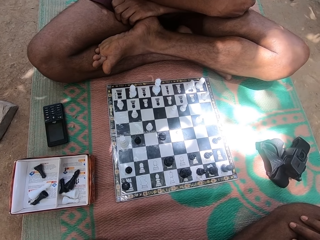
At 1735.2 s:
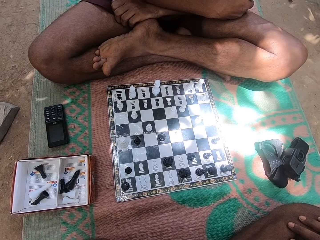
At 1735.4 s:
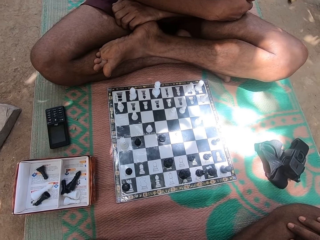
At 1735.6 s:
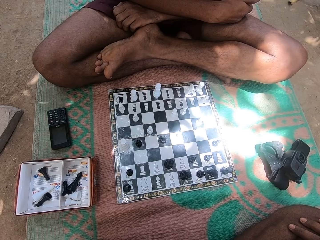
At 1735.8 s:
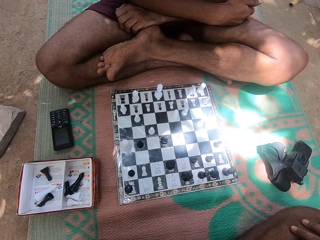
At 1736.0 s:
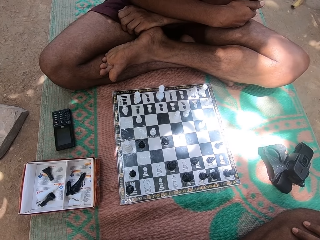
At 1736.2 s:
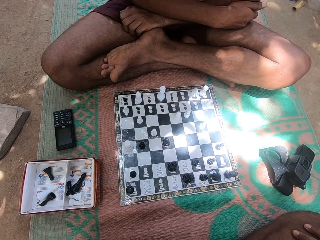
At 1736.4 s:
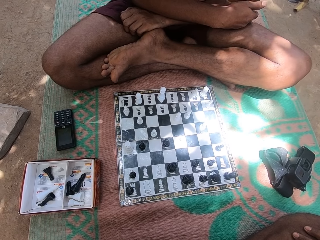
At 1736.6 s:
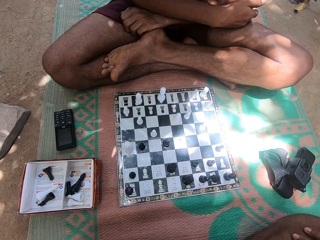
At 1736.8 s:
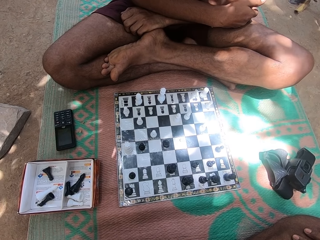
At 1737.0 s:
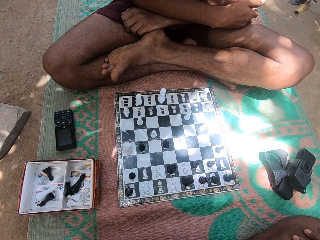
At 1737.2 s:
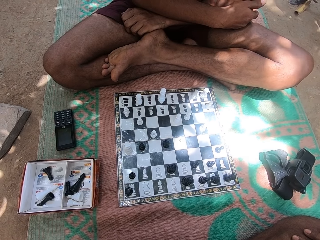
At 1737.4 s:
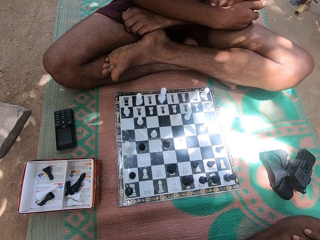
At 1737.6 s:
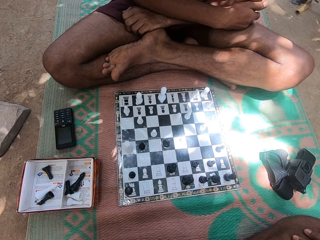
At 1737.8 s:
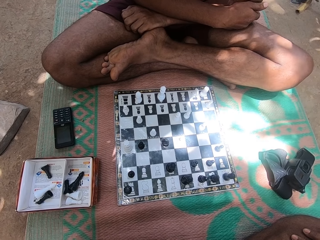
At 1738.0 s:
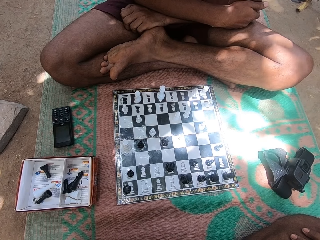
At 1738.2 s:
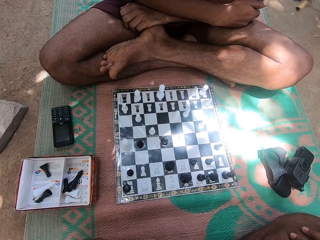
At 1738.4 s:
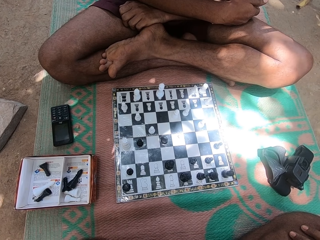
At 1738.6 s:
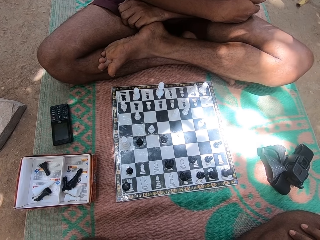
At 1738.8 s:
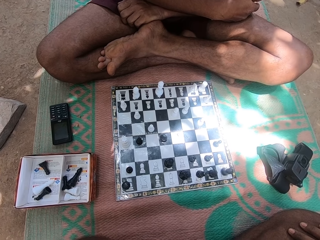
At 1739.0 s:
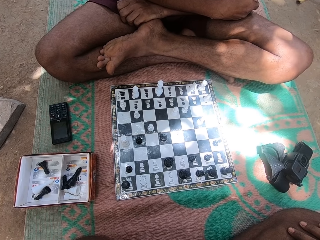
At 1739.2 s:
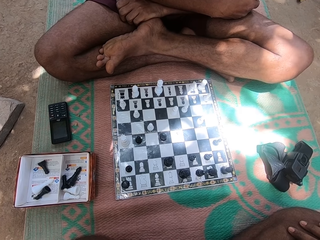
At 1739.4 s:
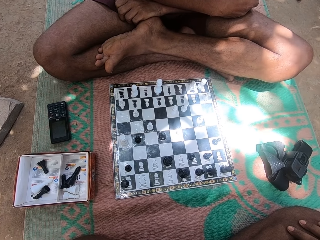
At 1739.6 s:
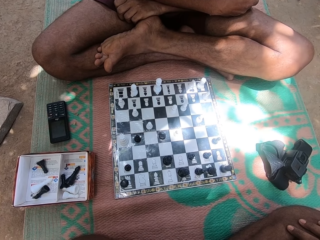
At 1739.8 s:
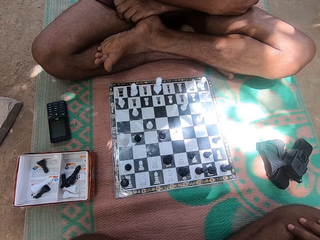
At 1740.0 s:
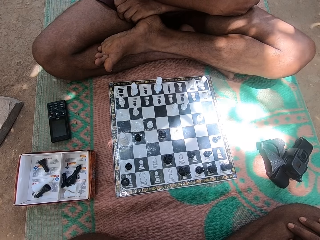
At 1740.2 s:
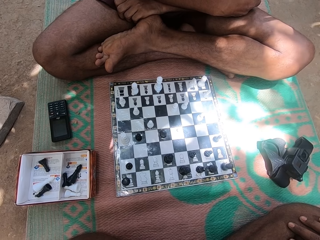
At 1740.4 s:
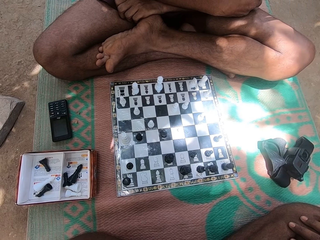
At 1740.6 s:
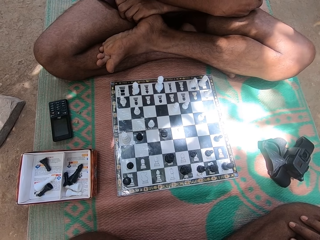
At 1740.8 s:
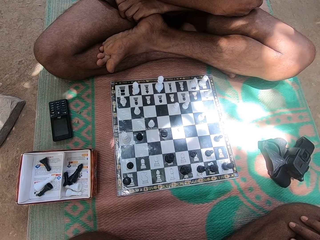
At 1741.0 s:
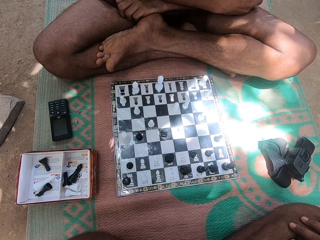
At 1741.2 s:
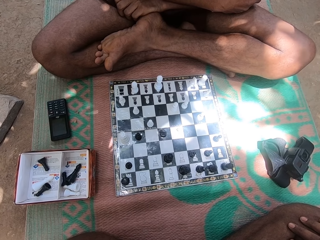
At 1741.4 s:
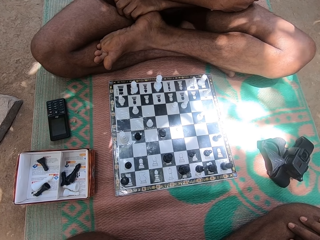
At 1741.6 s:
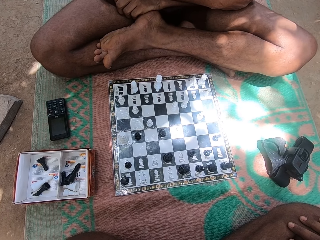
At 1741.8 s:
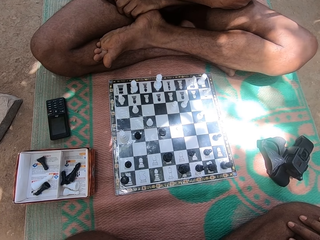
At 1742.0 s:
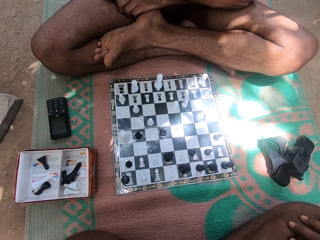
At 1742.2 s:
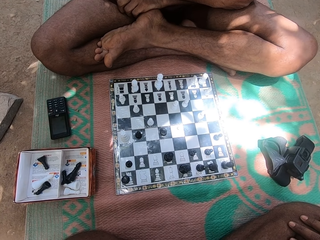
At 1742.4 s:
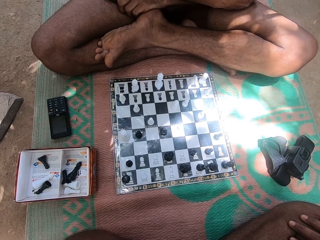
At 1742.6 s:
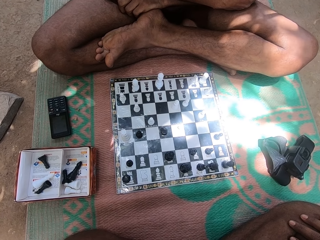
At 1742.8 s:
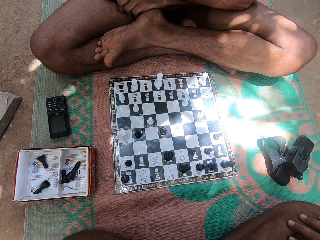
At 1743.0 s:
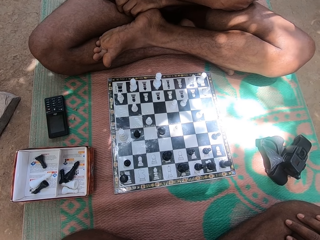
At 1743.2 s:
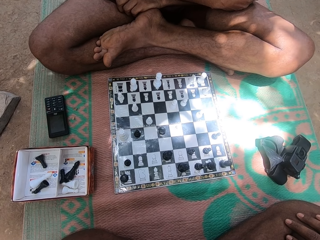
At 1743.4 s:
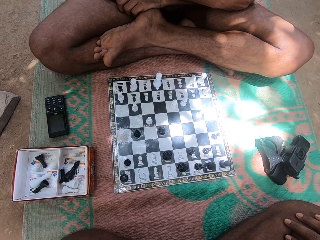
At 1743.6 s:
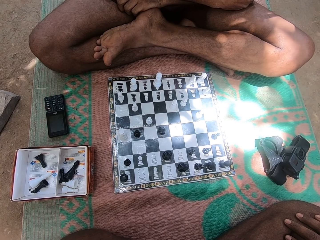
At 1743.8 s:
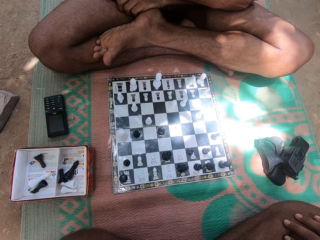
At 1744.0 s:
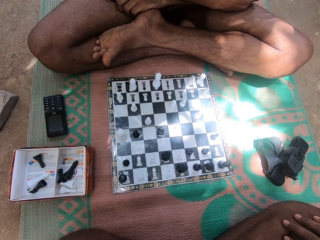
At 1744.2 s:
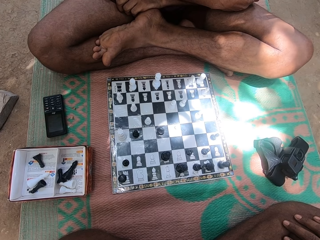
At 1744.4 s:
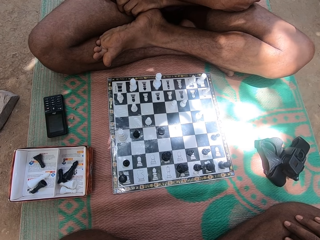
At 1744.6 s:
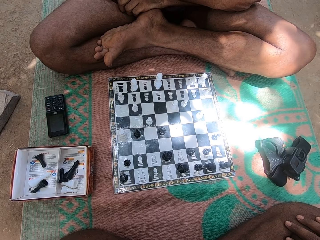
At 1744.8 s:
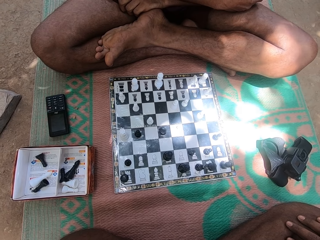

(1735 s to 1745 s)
The camera wearer stares at the chess board. A person stares at the chess board. The person shakes his legs.

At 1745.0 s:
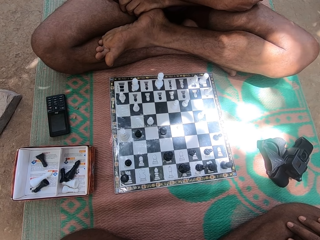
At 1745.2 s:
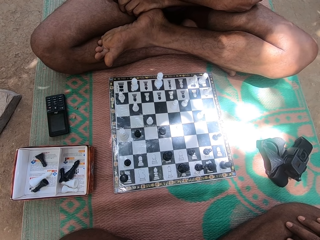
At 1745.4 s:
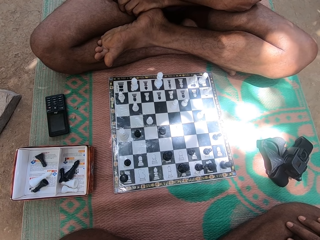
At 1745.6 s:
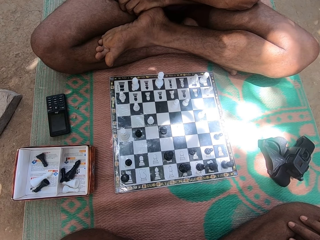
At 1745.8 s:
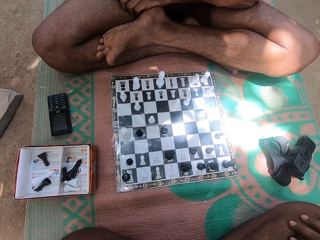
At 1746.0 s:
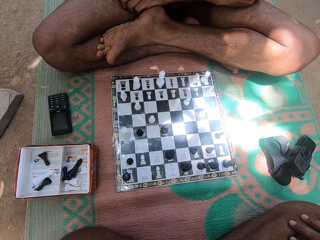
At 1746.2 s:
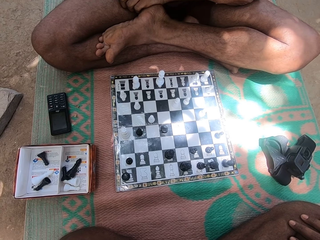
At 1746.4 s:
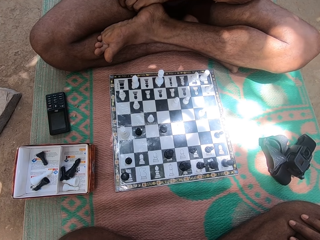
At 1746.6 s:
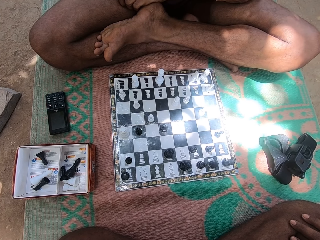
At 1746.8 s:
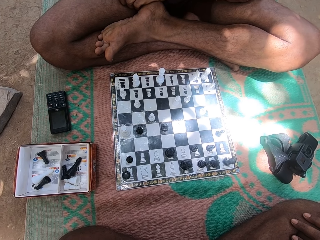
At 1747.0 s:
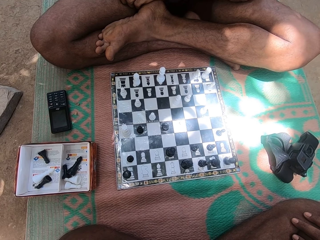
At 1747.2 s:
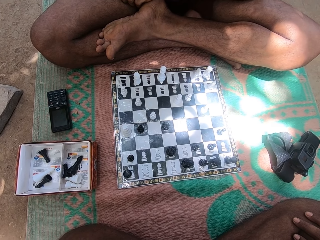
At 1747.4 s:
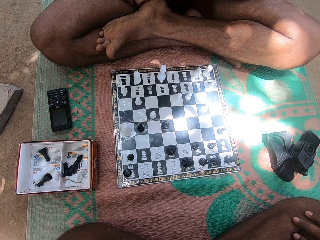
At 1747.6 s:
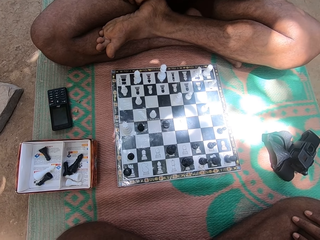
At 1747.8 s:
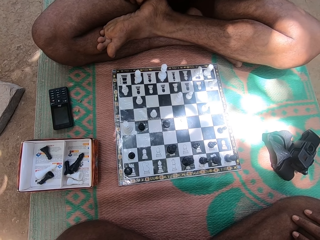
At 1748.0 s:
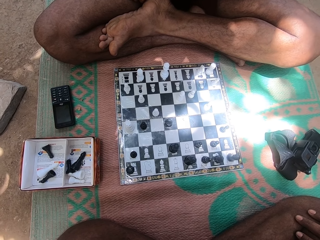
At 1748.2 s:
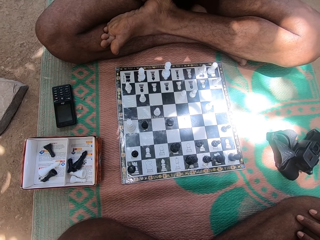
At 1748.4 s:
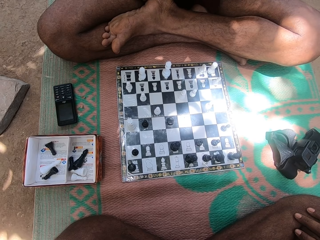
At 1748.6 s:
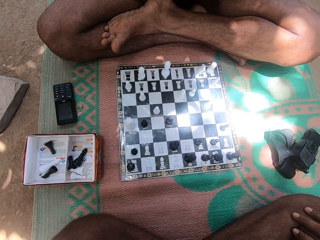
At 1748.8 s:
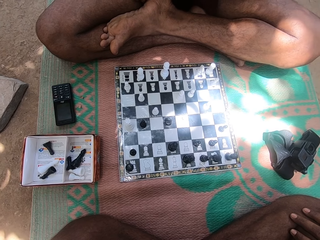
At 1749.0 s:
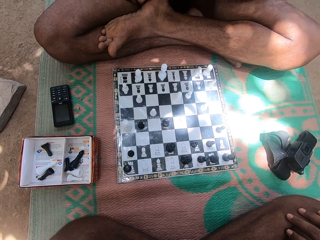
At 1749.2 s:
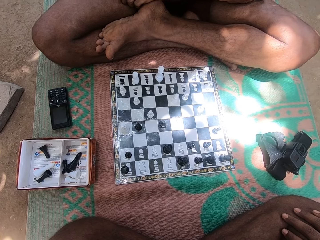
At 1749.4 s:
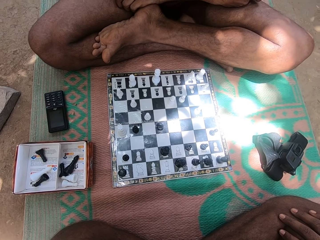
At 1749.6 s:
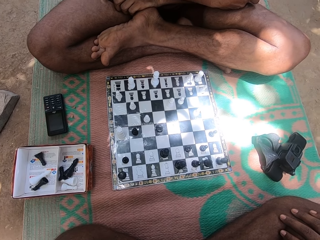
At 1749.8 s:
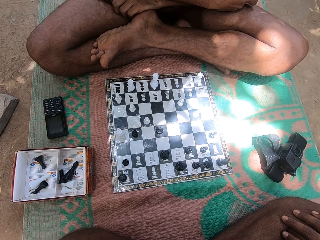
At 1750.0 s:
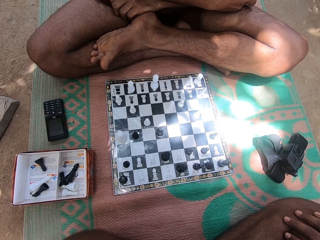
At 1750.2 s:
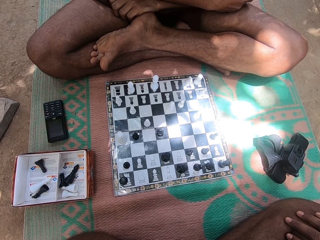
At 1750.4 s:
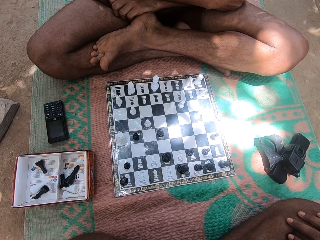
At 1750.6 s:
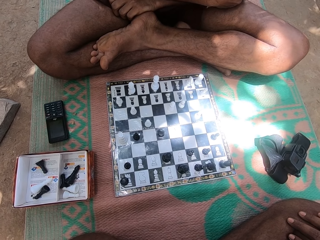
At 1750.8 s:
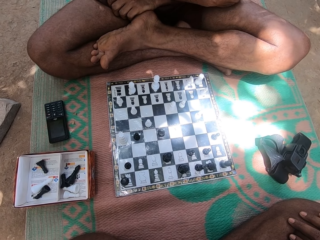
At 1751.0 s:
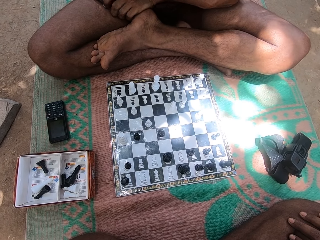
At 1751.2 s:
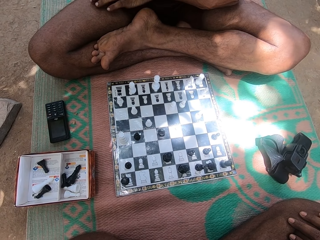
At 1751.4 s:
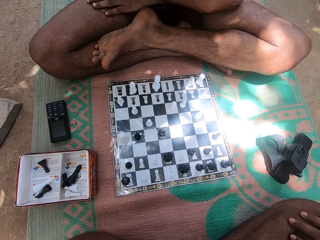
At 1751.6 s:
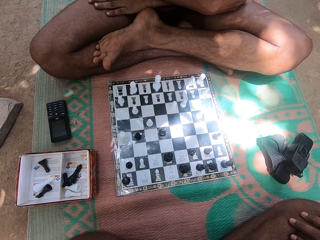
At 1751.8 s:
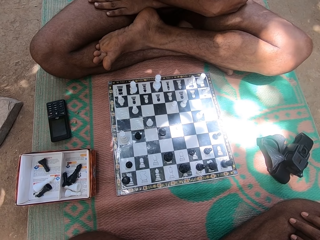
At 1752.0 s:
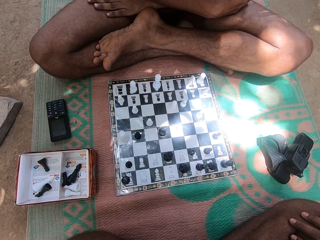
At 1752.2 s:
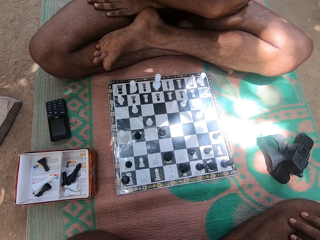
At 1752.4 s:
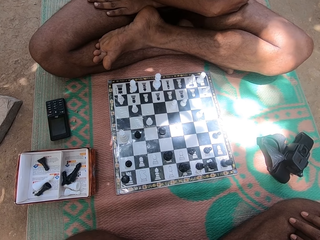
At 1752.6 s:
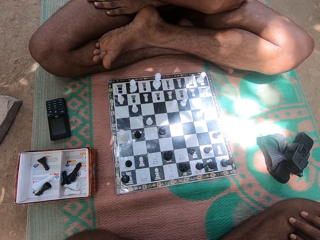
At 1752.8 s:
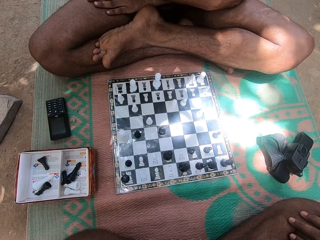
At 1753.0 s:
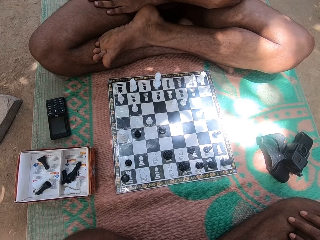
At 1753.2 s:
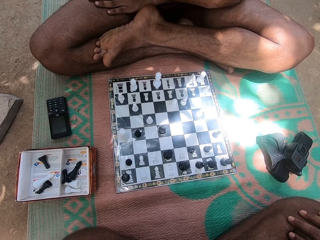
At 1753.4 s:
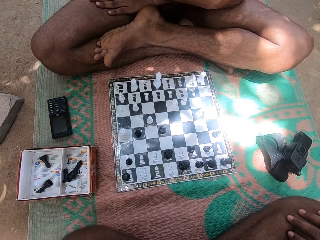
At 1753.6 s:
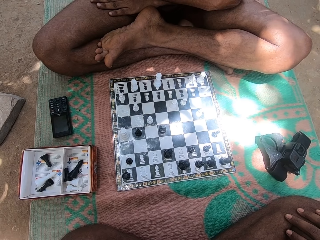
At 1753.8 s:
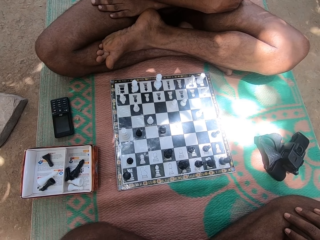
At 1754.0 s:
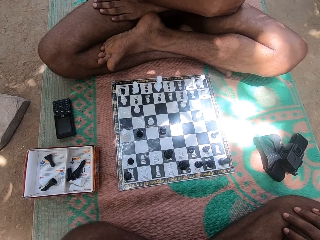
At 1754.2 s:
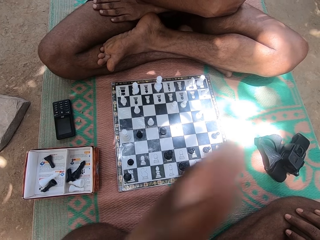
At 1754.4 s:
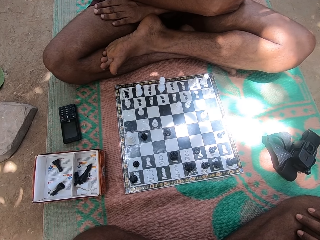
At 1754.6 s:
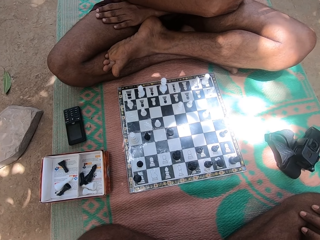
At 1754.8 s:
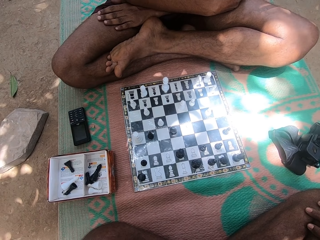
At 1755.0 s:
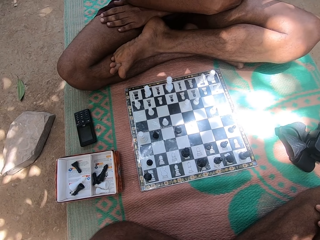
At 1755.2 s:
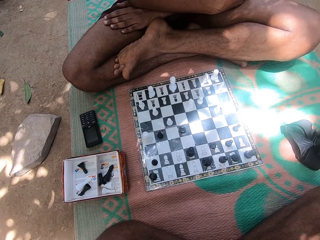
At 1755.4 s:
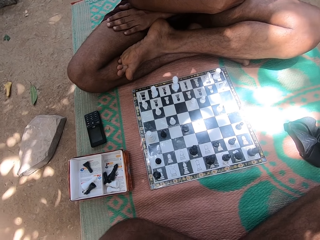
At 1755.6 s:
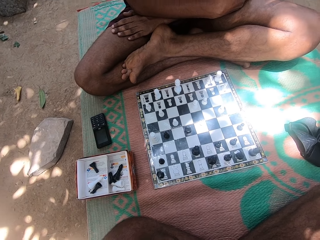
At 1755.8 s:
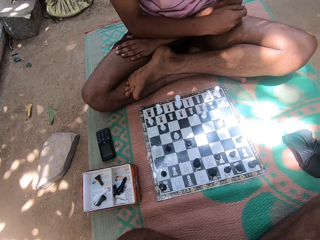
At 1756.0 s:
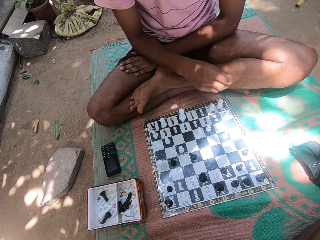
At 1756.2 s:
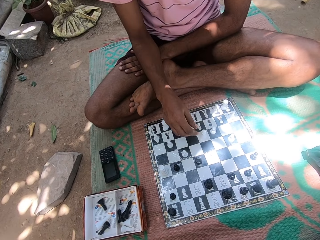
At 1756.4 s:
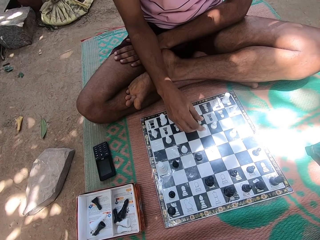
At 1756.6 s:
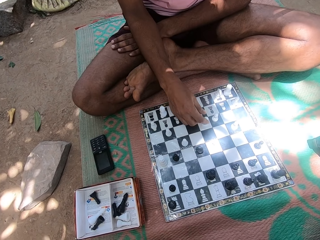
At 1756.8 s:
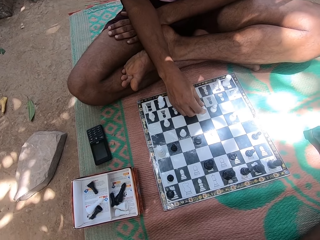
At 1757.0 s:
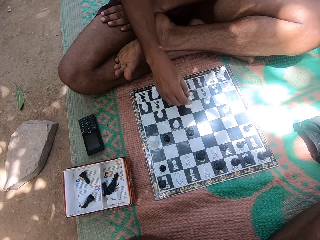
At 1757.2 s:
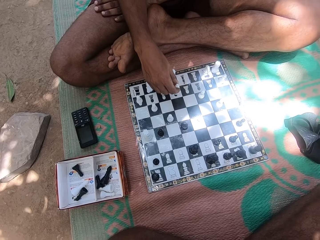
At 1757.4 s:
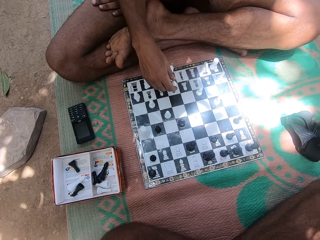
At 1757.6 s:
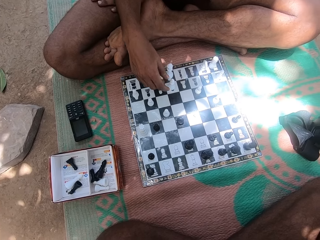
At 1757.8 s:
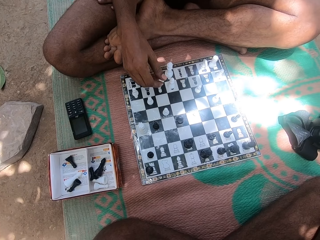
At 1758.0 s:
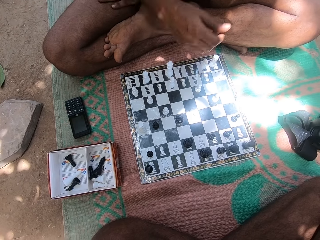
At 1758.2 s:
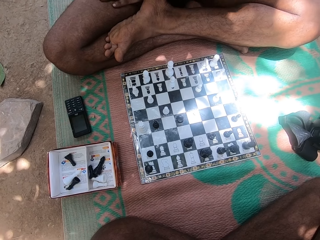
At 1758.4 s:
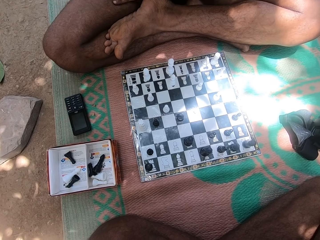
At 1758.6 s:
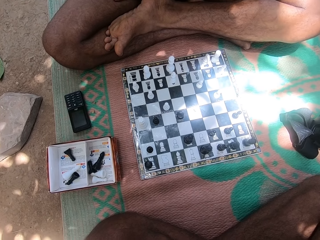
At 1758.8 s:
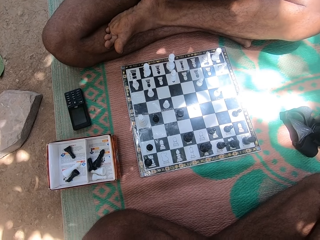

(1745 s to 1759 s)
The camera wearer stares at the checkers. He moves his hands. A person moves a chess piece. The person plays checkers.
